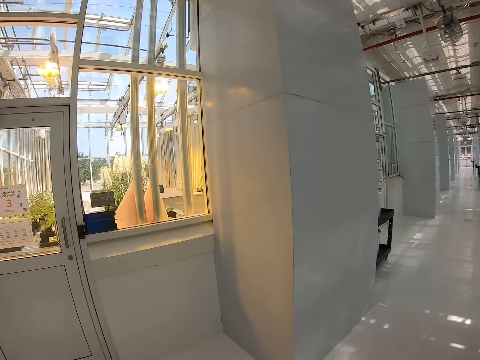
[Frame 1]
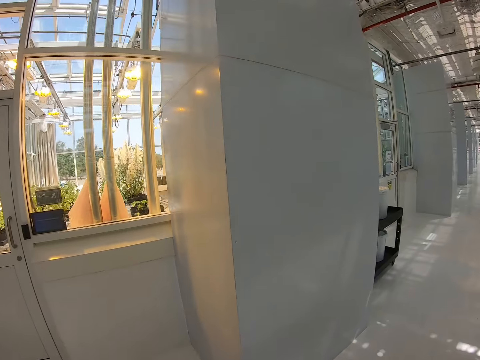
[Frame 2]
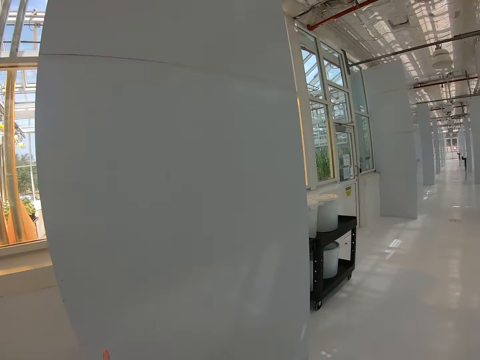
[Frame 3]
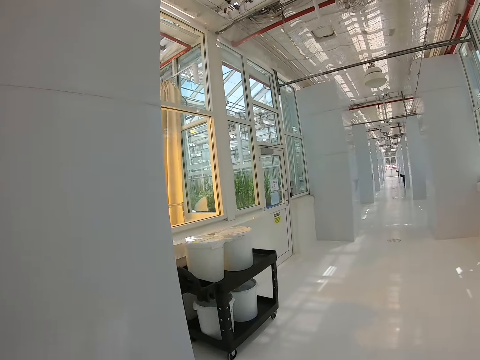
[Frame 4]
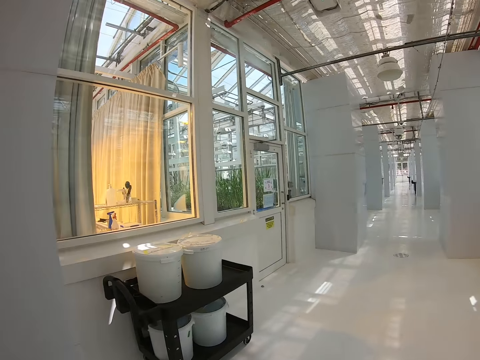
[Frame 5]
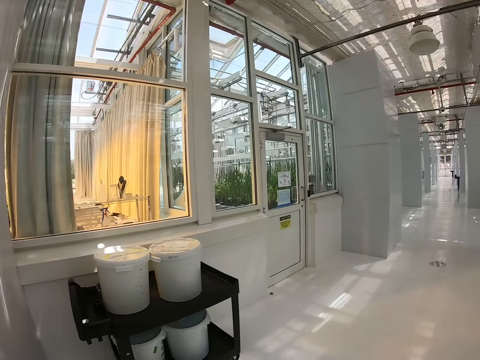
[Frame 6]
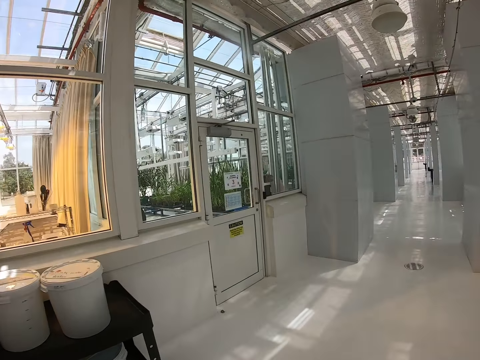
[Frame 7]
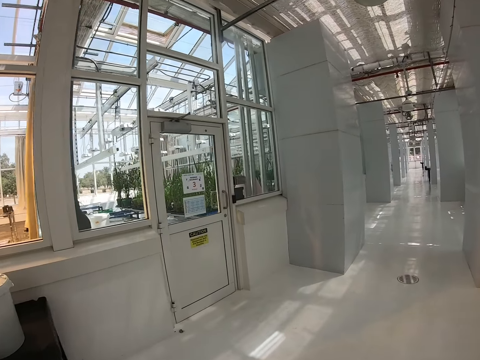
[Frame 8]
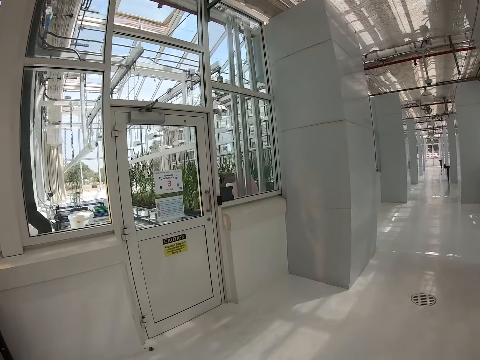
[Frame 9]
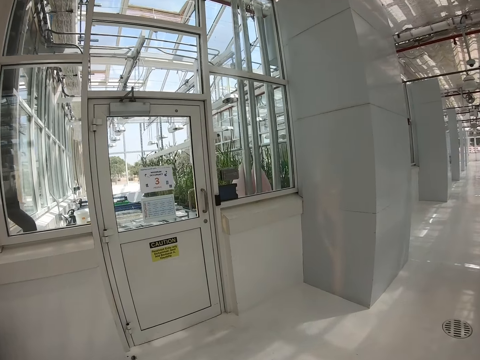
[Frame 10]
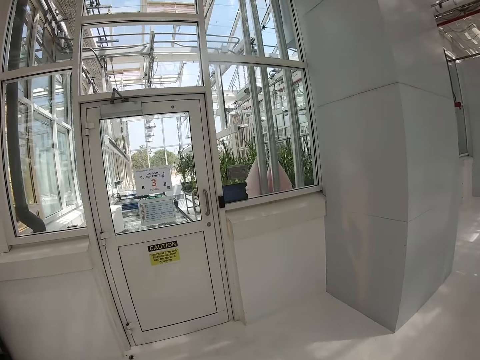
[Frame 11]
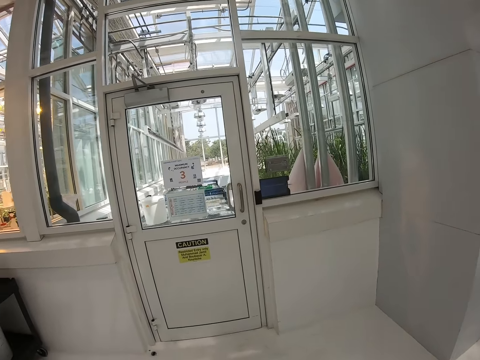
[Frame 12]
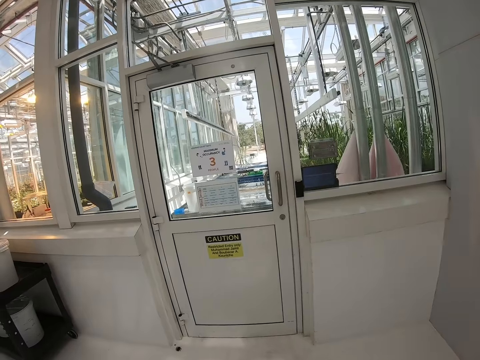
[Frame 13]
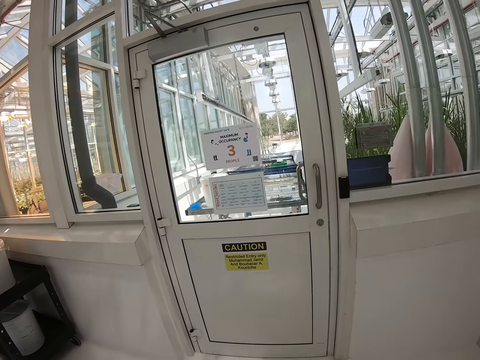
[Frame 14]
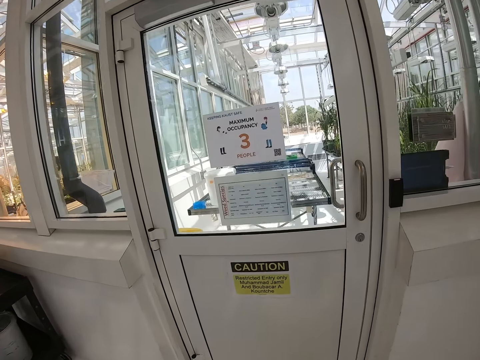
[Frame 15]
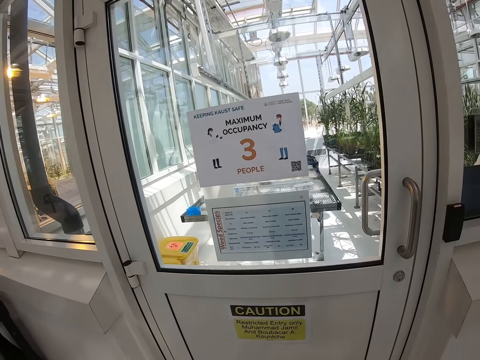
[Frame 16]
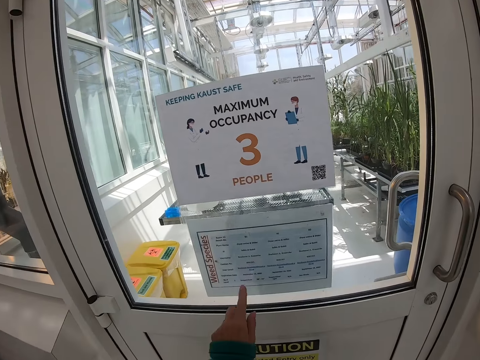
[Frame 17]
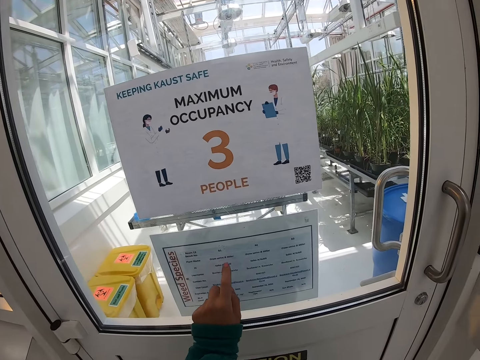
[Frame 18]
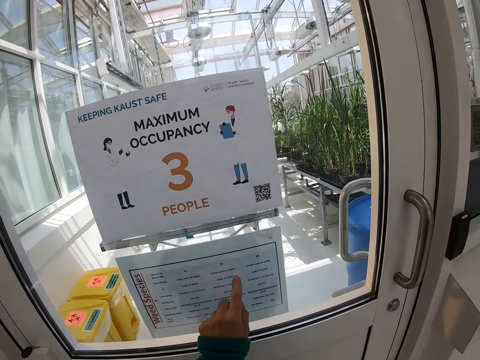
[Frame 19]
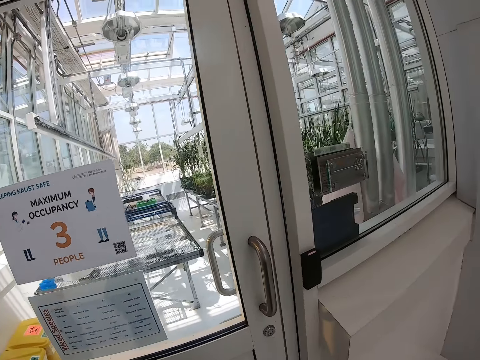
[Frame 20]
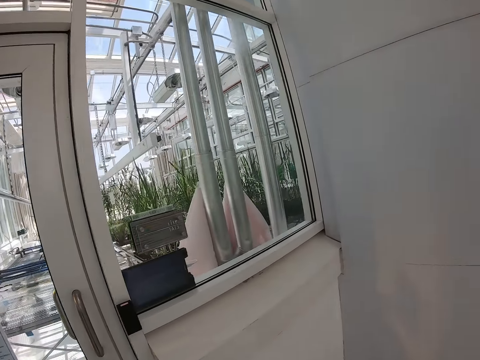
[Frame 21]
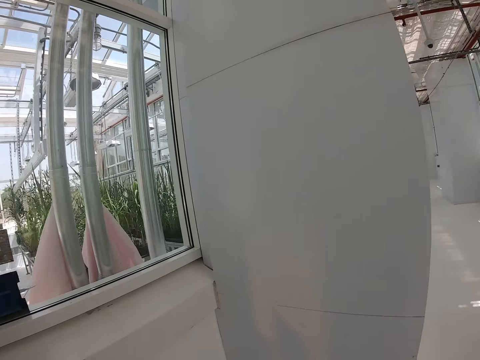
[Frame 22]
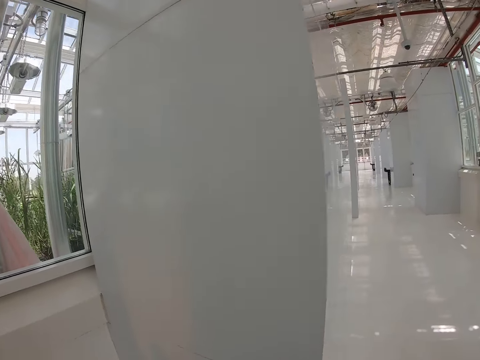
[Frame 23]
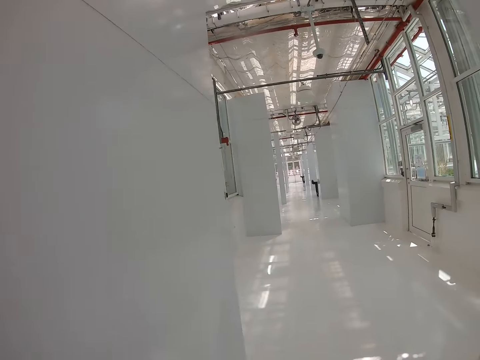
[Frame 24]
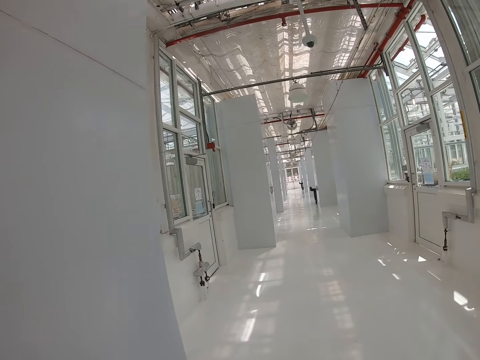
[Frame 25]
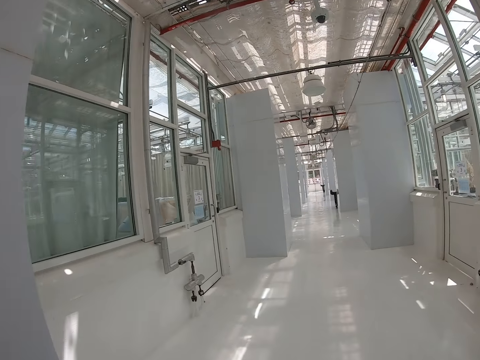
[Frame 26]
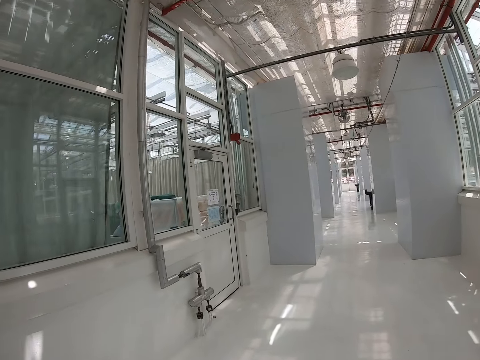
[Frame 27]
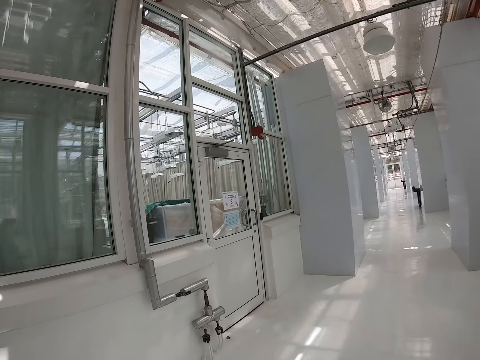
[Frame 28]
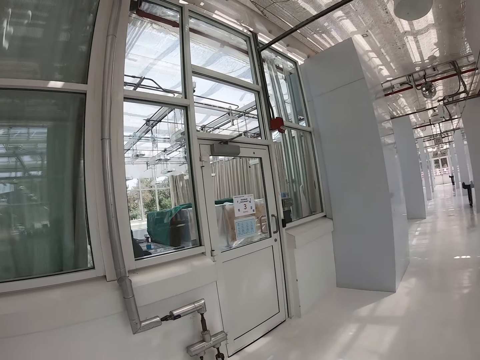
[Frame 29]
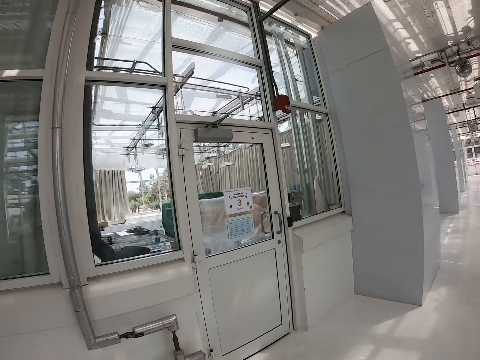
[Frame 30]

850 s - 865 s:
The camera wearer moves hands. They read on a poster by the door. They move in the room.

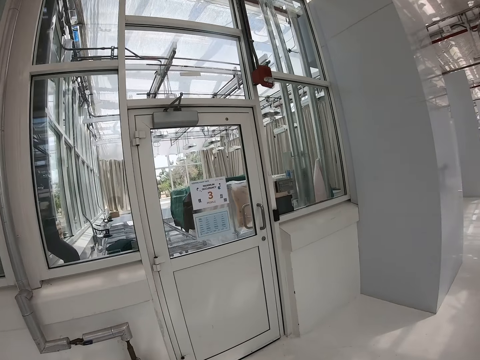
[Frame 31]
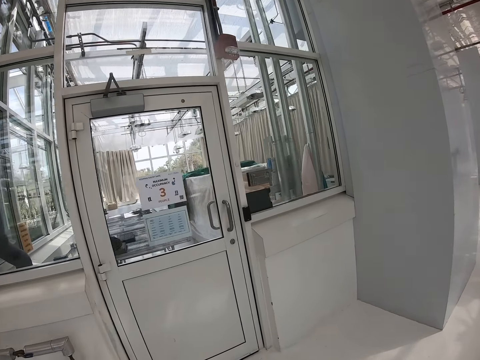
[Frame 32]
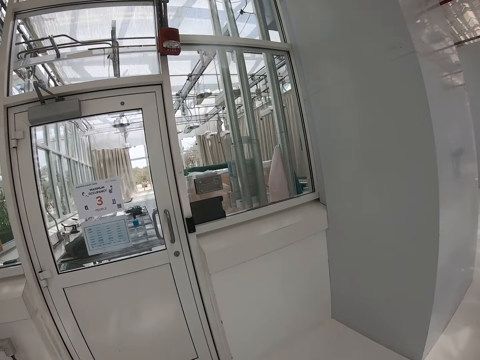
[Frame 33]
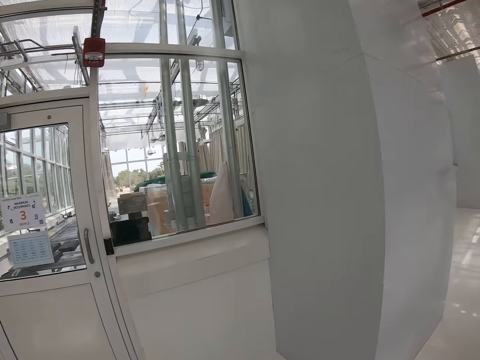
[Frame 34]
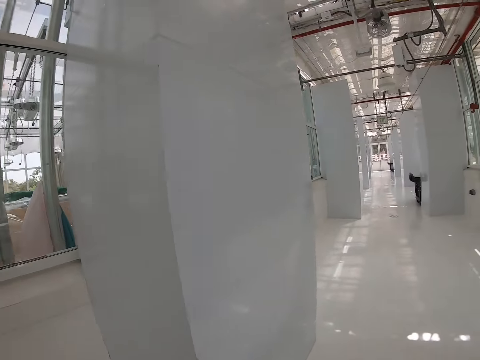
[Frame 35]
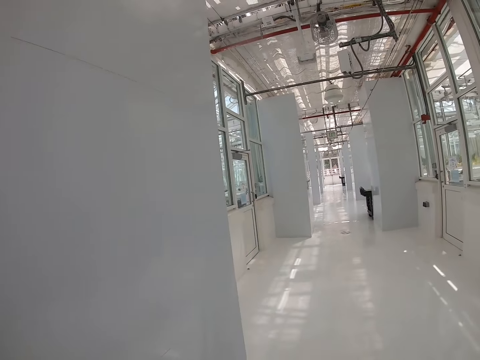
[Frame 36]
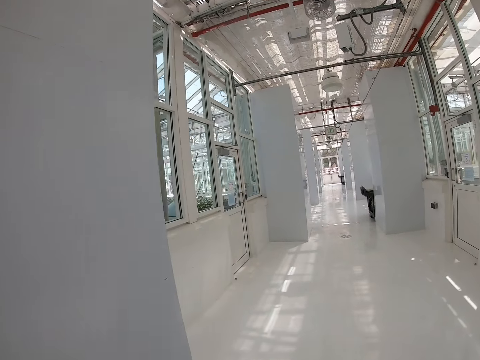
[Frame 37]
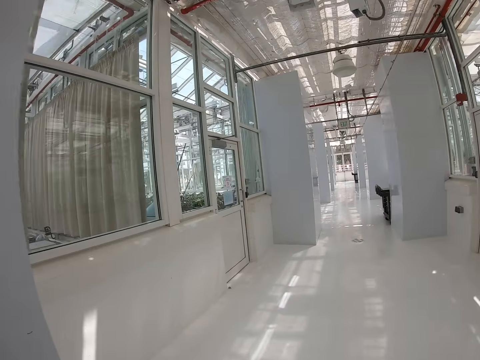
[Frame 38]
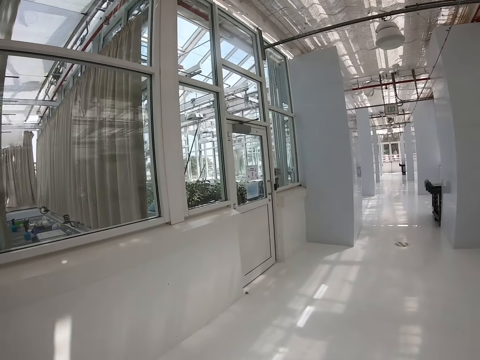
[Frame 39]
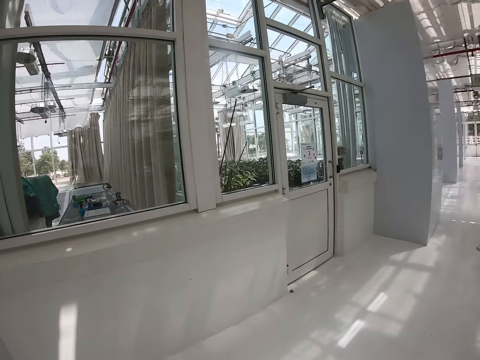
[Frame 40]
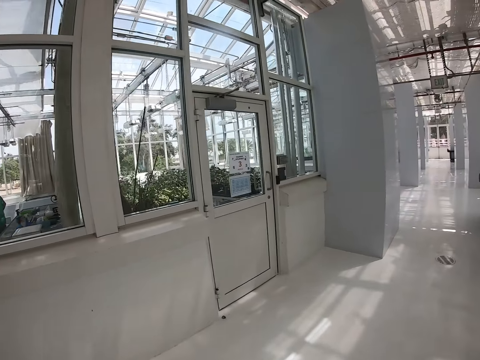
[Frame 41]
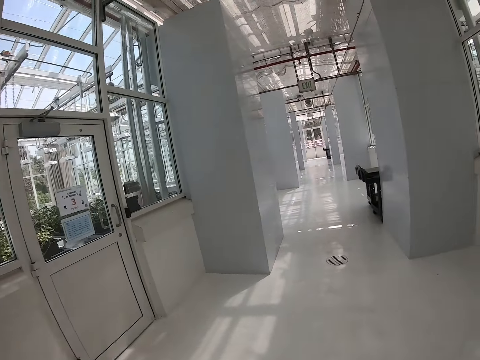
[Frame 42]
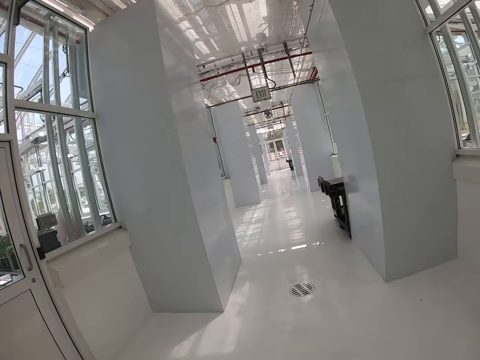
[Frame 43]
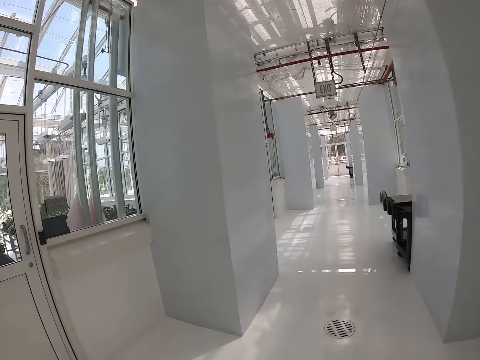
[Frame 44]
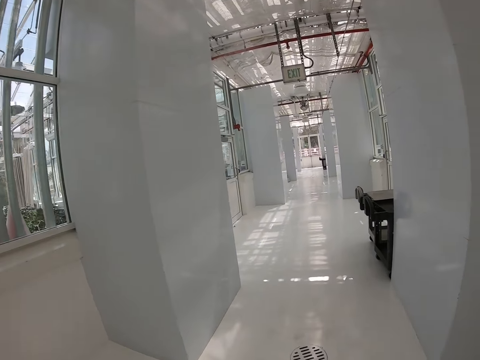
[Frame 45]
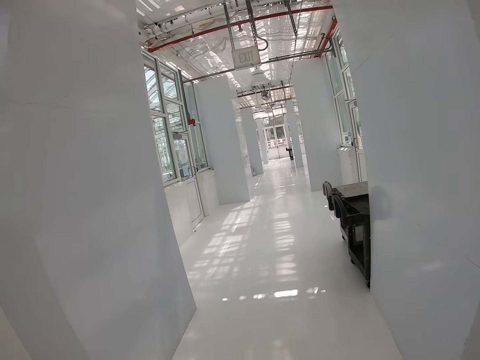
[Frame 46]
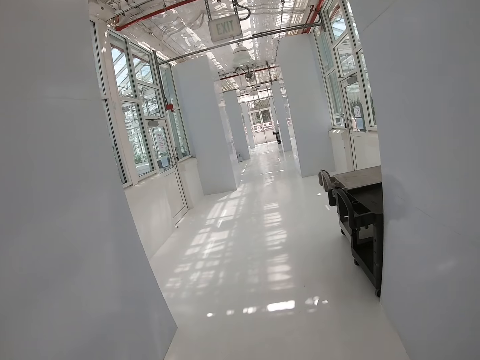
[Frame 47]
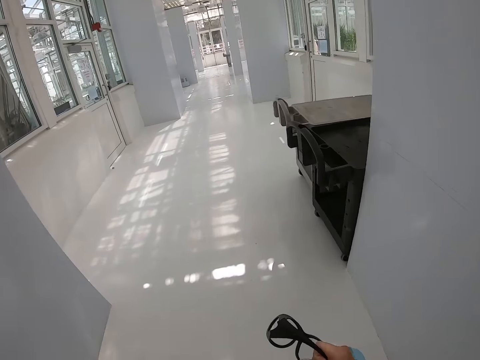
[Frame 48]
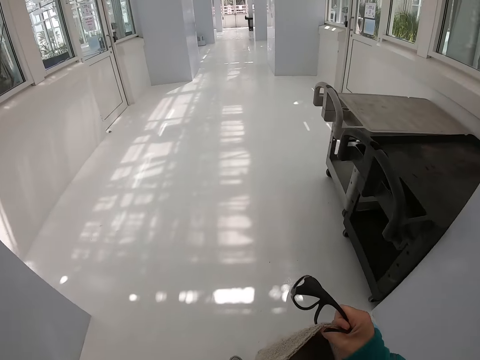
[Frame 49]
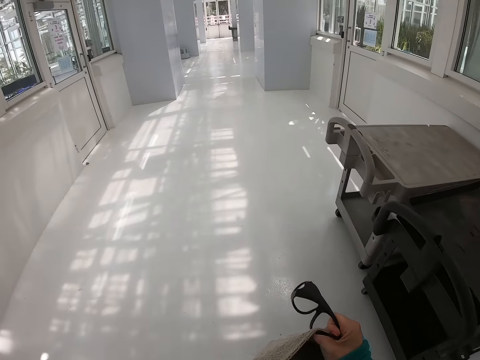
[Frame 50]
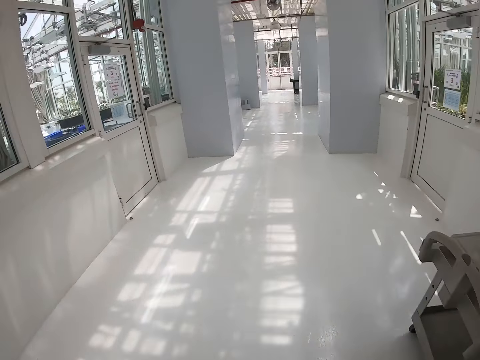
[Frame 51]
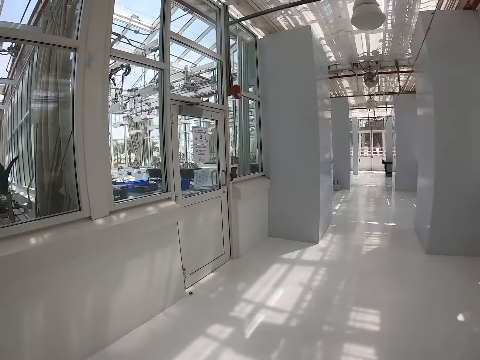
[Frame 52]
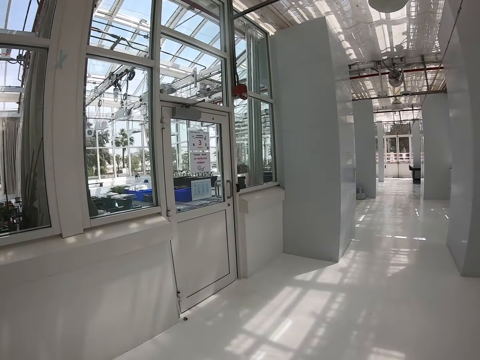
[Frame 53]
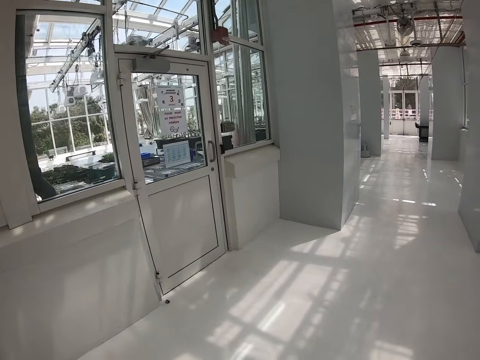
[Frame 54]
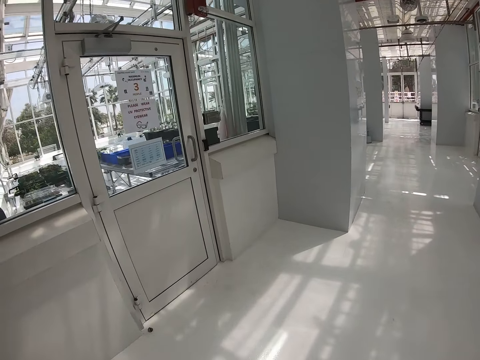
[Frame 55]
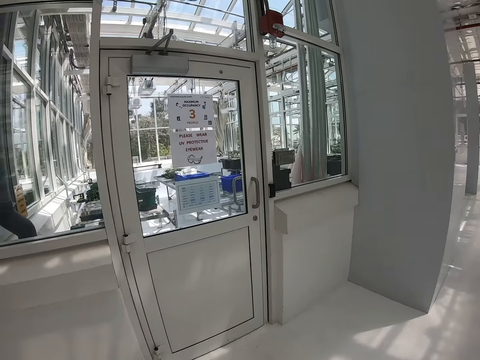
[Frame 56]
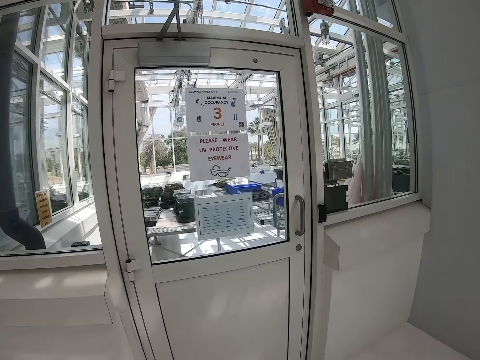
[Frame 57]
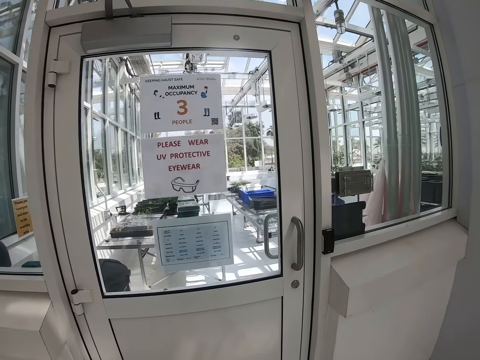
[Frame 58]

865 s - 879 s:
The camera wearer holds sunglasses. They walk in the building.
